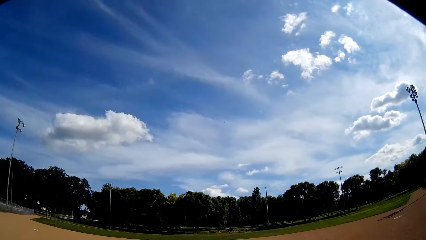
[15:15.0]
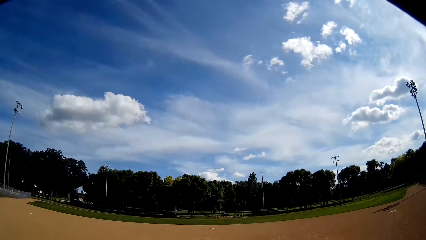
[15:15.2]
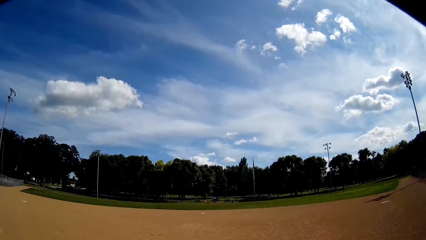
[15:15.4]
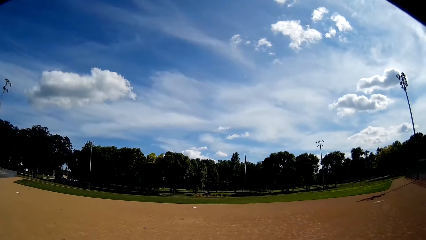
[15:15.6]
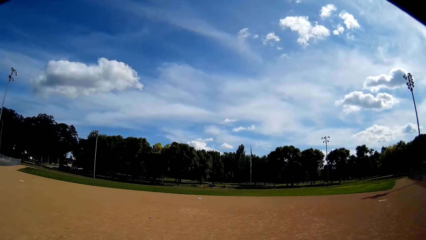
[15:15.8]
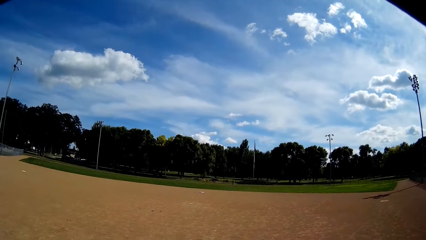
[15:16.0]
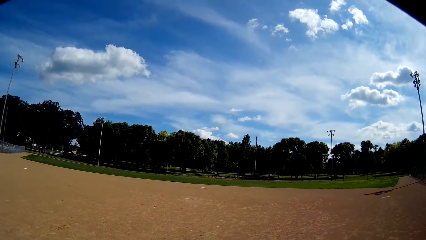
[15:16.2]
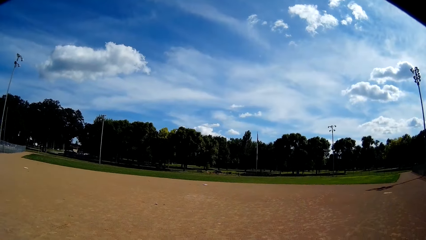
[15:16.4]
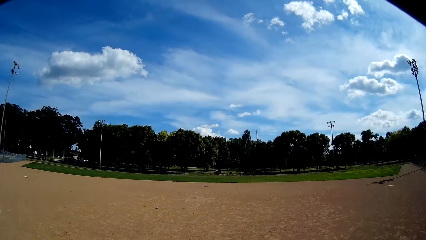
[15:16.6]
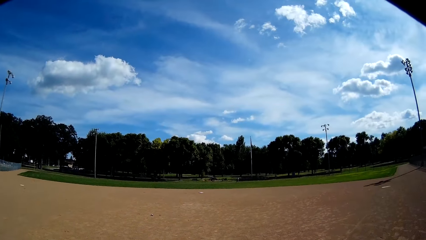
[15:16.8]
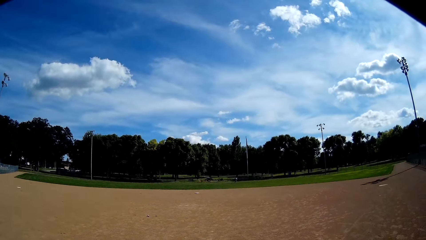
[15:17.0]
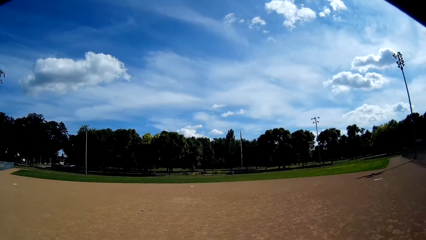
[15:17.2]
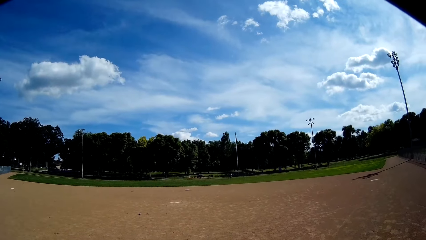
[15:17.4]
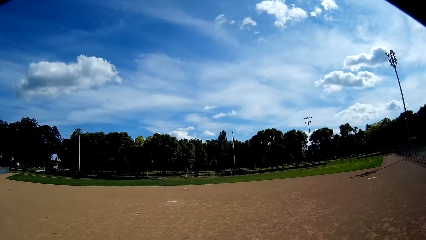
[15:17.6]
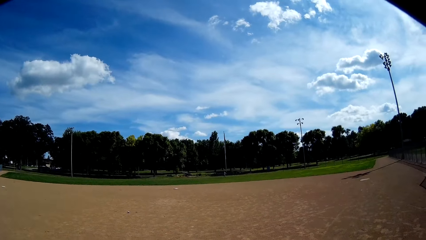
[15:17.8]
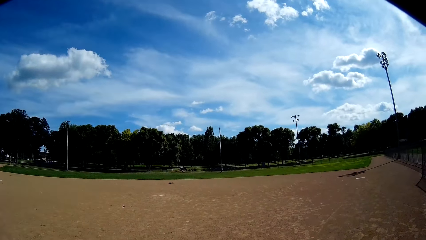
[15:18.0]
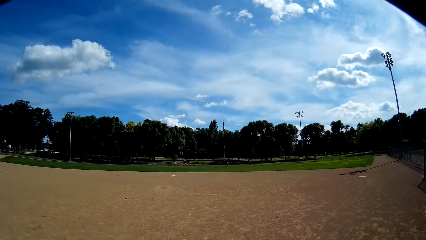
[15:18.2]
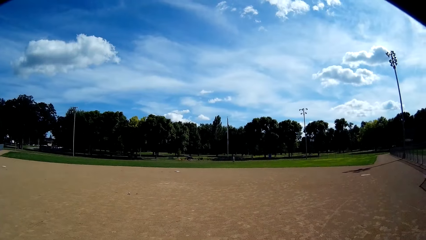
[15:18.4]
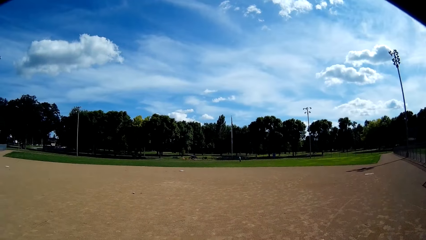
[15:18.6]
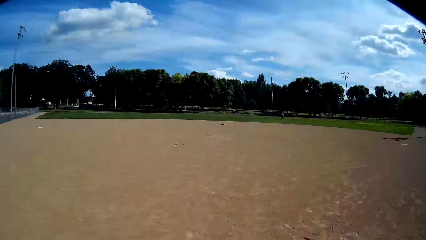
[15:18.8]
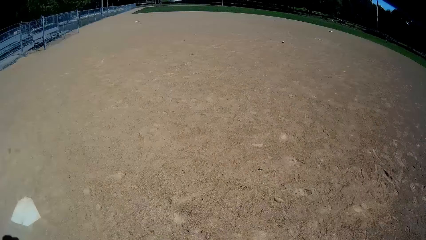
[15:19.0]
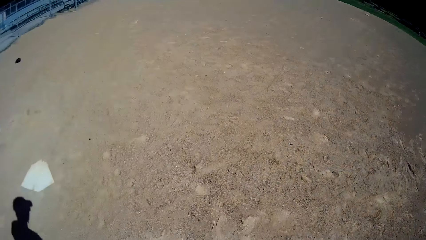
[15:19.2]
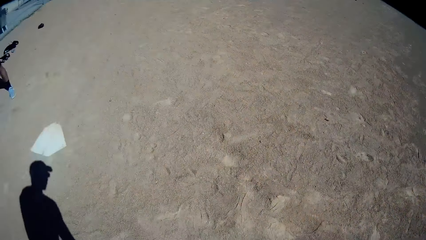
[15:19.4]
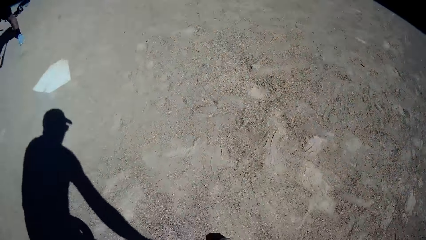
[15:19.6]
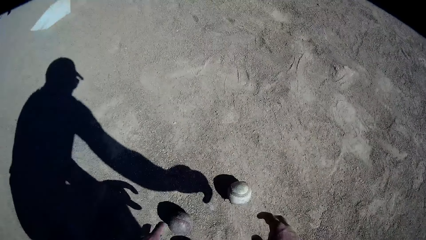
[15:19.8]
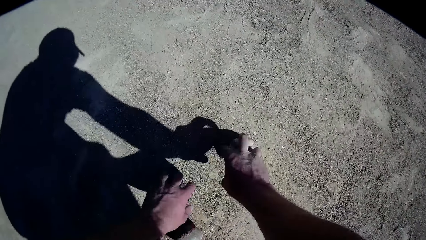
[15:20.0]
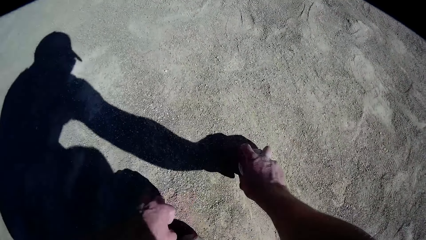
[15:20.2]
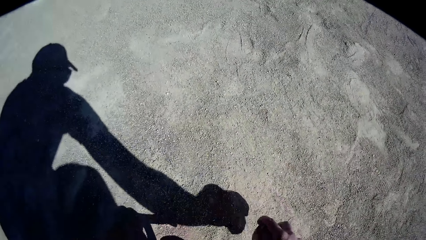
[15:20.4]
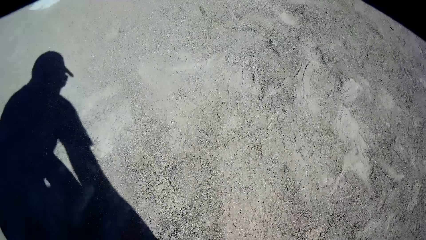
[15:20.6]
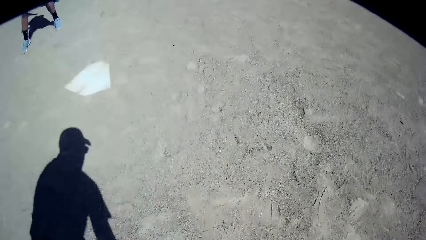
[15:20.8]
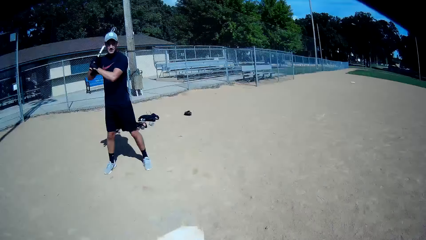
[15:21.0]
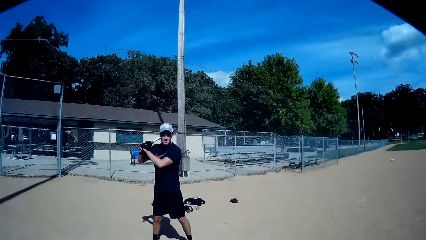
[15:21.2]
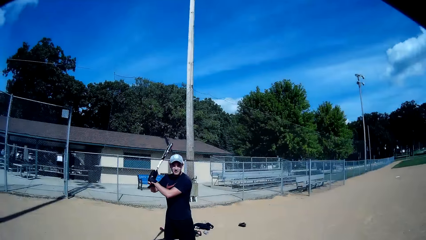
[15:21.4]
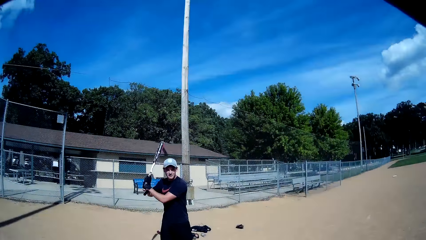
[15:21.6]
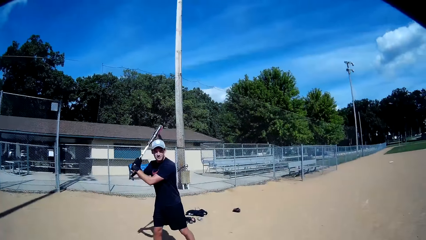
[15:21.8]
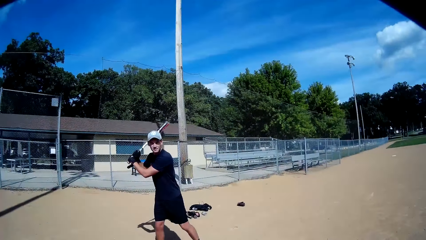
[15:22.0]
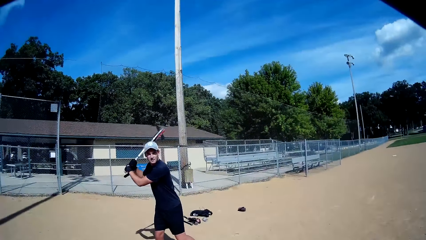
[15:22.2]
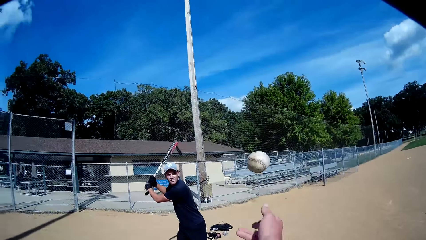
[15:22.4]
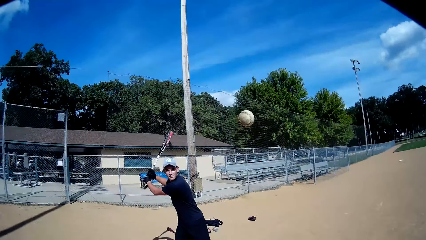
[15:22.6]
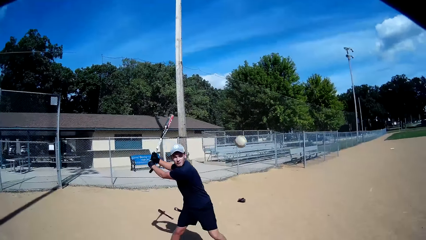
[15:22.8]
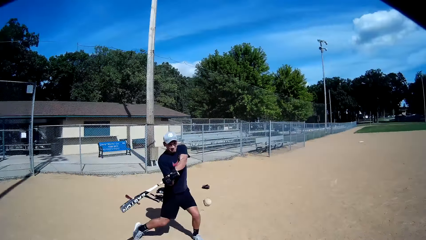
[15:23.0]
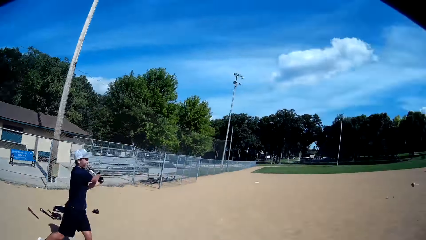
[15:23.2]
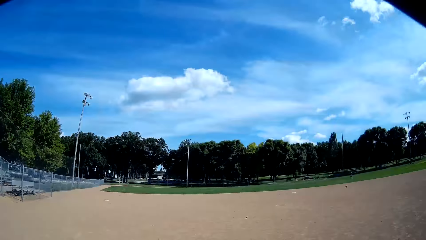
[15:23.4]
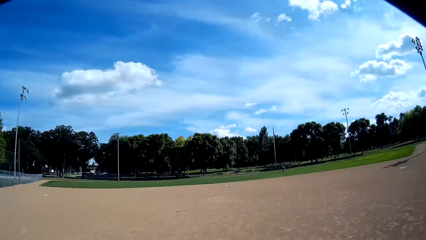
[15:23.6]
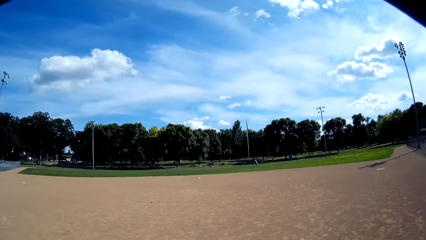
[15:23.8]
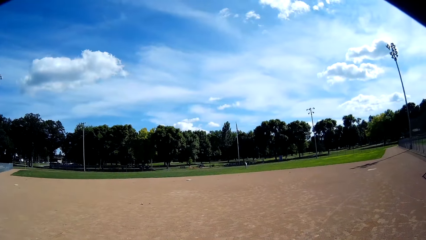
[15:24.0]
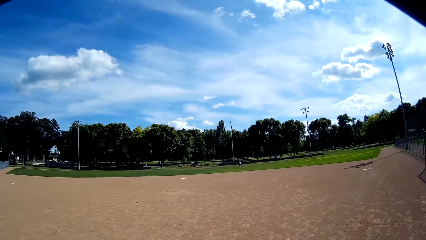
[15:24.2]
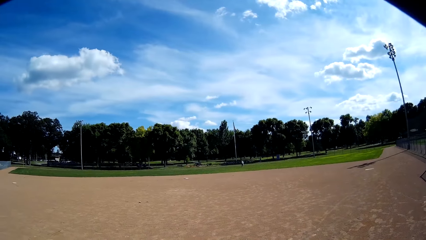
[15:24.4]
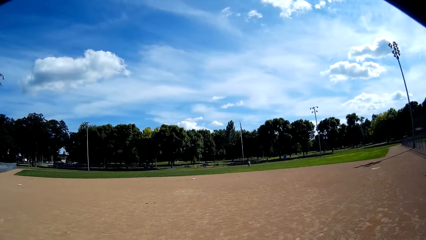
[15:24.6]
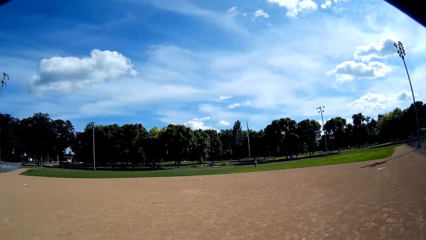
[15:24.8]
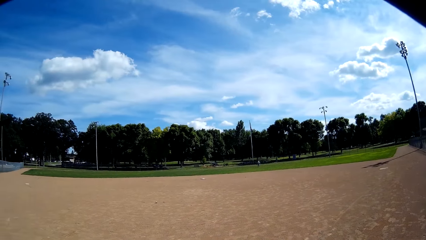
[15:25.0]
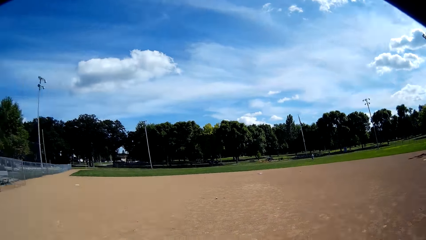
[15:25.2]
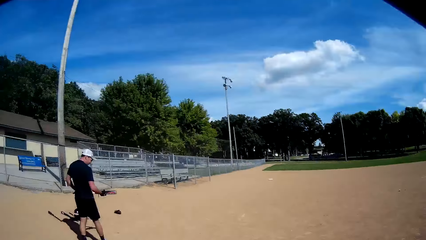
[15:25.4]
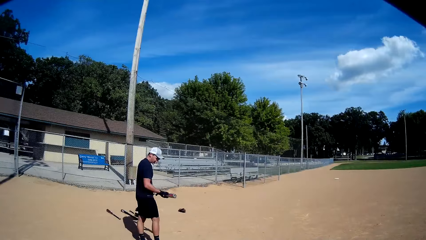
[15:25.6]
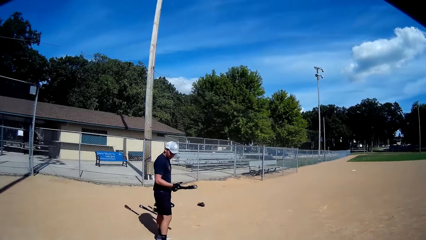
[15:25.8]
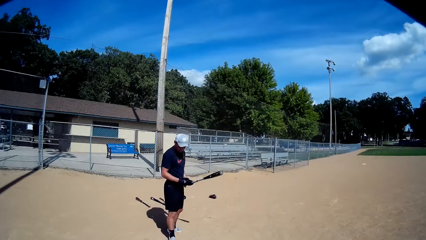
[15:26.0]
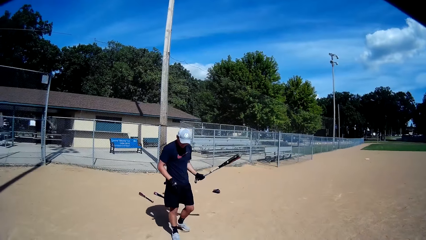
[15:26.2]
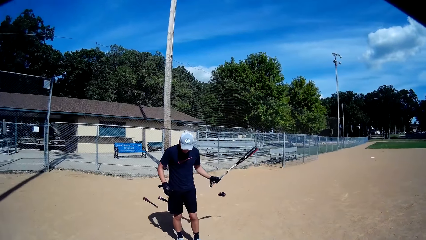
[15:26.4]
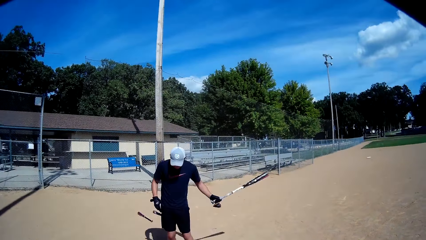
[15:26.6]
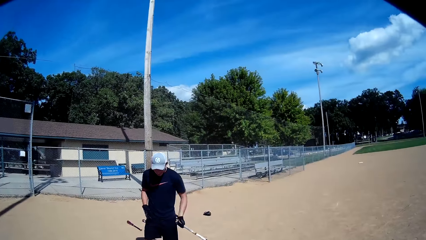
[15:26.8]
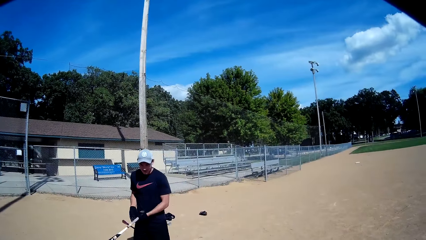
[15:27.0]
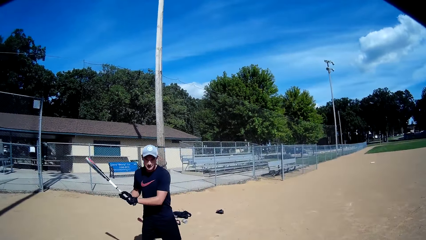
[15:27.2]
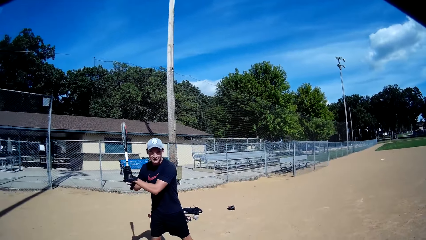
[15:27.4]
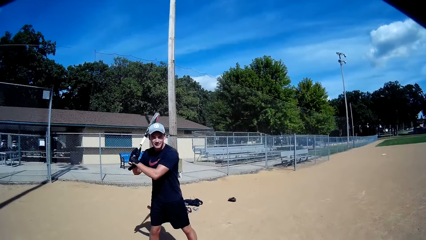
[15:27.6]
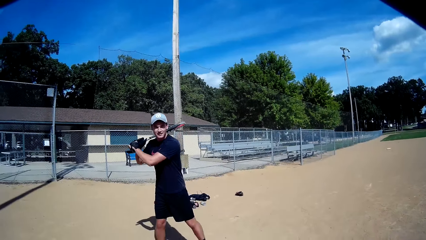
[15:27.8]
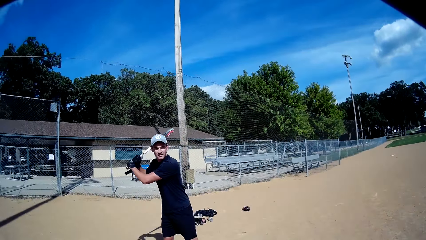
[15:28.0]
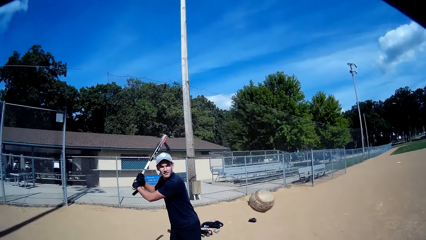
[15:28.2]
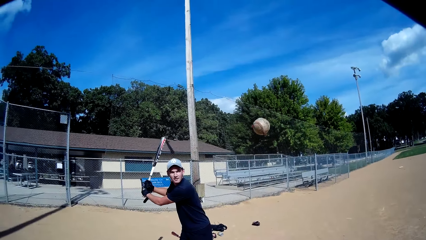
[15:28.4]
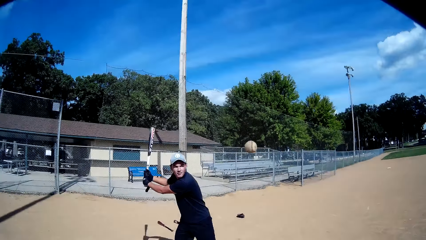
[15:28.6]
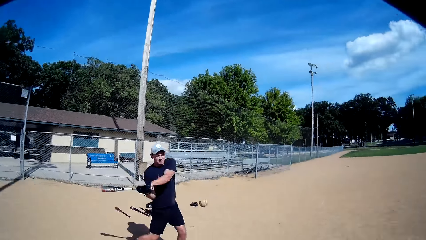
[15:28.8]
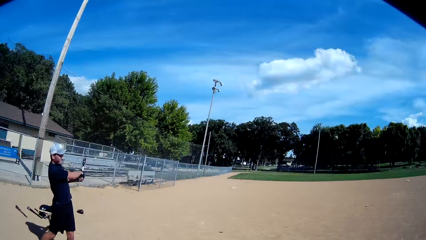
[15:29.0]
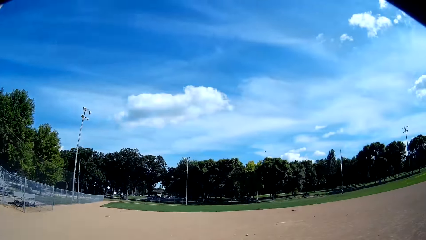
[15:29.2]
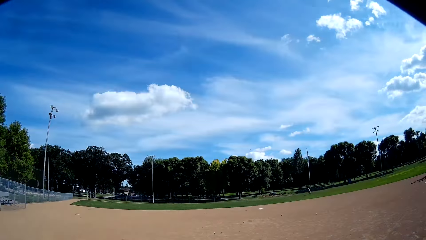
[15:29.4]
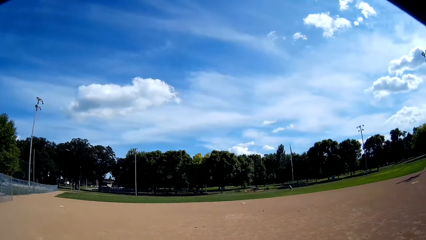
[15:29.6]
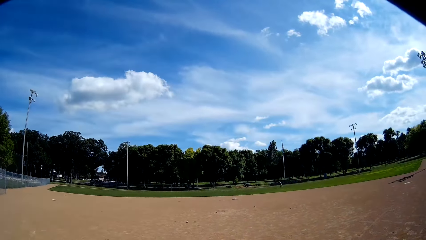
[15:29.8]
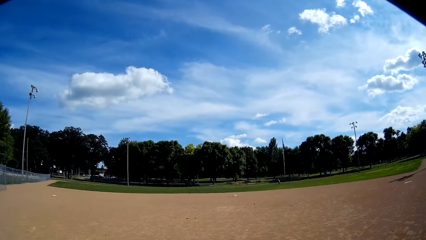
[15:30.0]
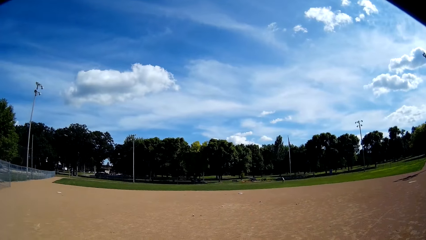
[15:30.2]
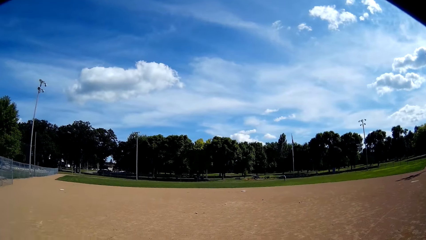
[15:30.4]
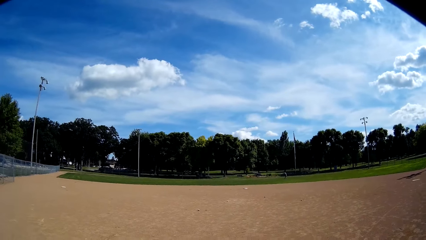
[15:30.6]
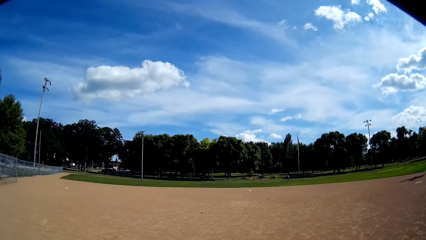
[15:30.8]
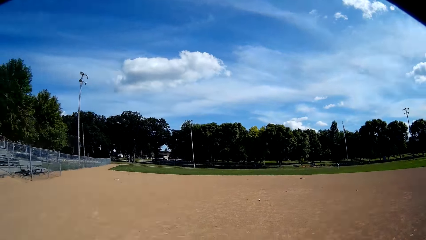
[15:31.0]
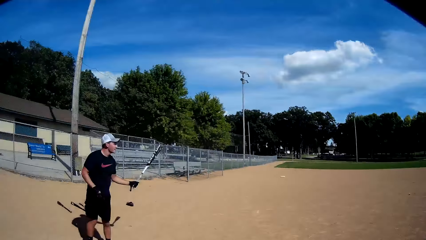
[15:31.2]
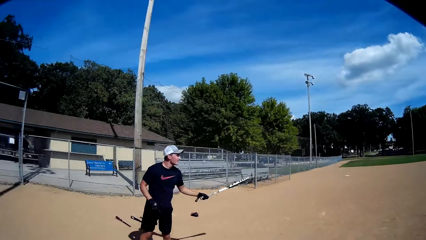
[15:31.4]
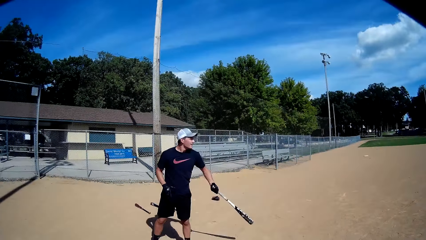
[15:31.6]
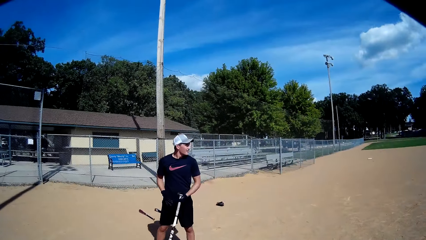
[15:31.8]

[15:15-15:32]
The camera wearer looks at the baseball. They pick up some baseballs from the floor. They throw another baseball to the man. The man hits the baseball. The camera wearer looks at the baseball. The man holds the baseball bat and holds the baseball bat with hands. The camera wearer throws another baseball to the man. The man hits the baseball. The camera wearer looks at the baseball.
